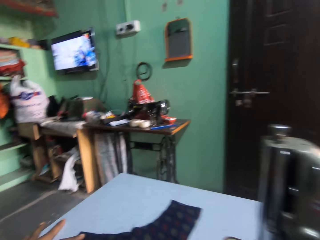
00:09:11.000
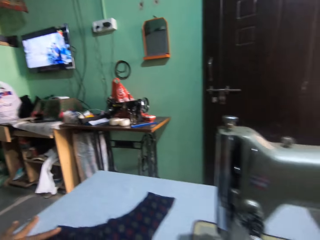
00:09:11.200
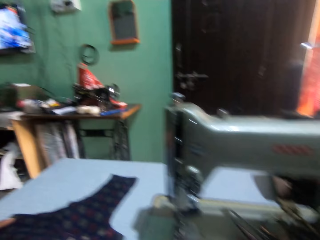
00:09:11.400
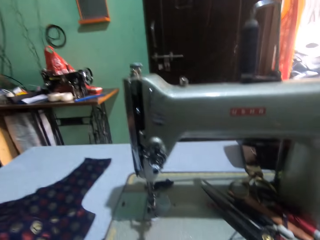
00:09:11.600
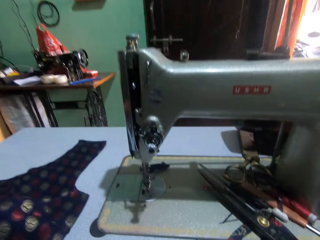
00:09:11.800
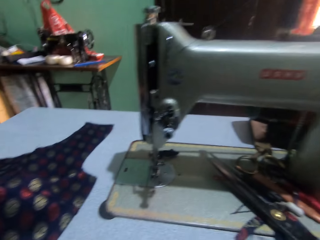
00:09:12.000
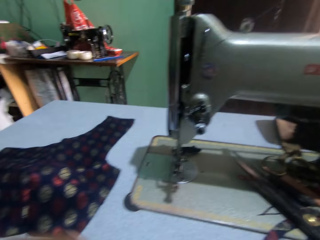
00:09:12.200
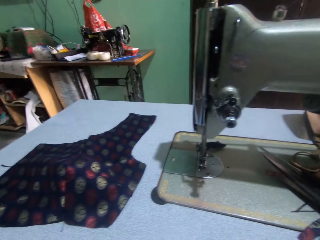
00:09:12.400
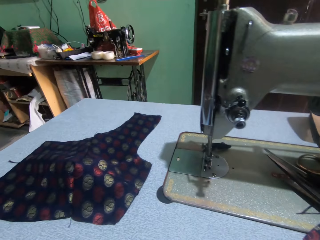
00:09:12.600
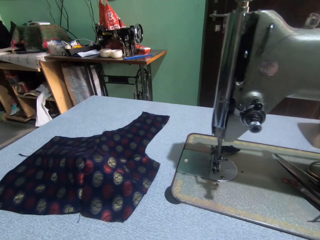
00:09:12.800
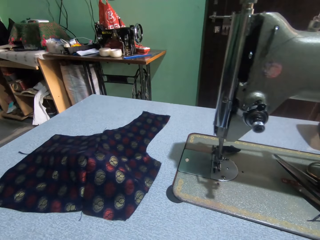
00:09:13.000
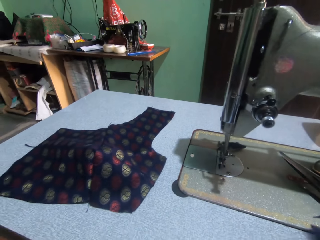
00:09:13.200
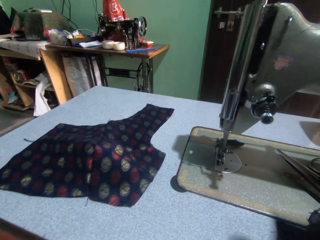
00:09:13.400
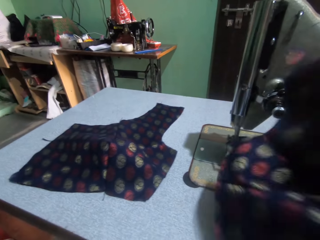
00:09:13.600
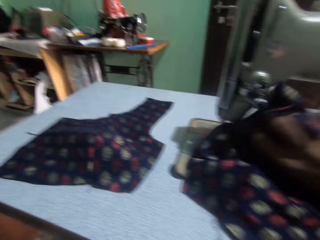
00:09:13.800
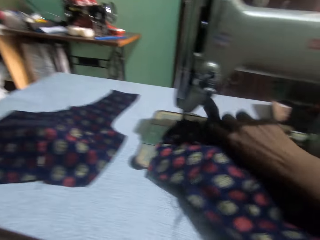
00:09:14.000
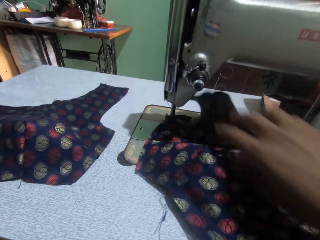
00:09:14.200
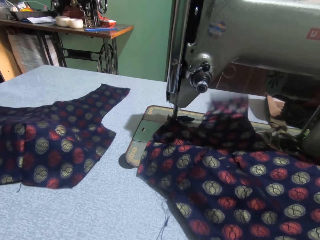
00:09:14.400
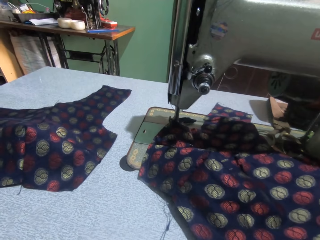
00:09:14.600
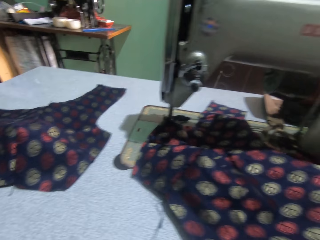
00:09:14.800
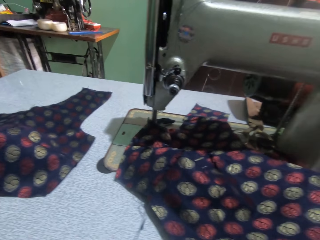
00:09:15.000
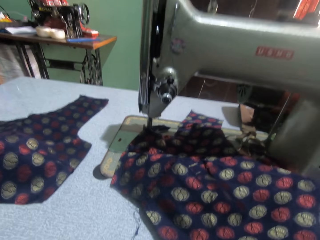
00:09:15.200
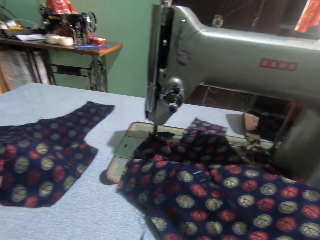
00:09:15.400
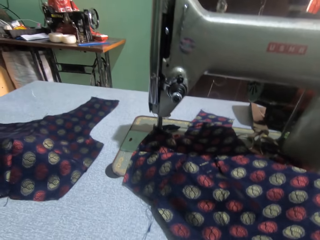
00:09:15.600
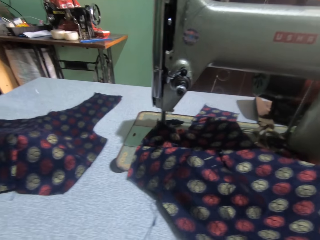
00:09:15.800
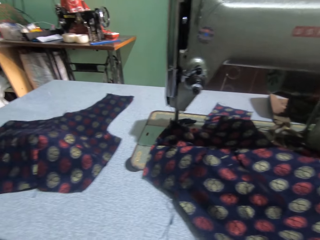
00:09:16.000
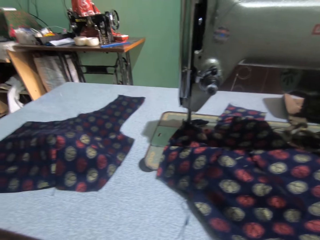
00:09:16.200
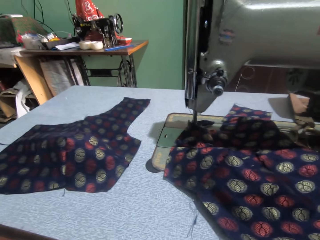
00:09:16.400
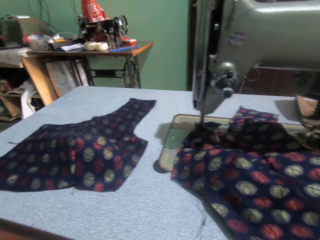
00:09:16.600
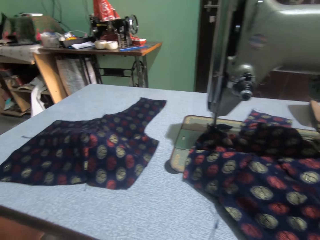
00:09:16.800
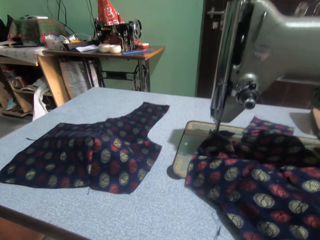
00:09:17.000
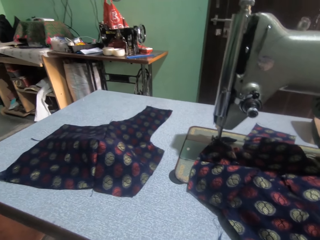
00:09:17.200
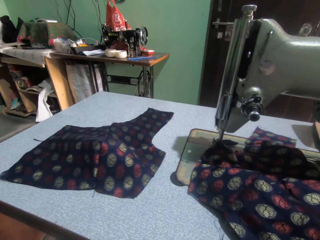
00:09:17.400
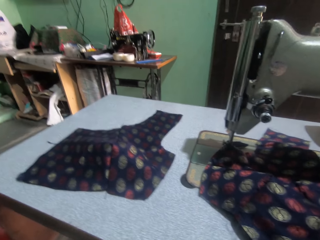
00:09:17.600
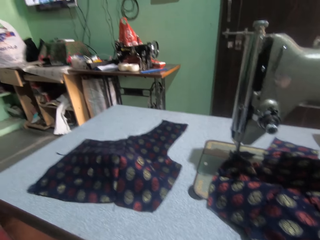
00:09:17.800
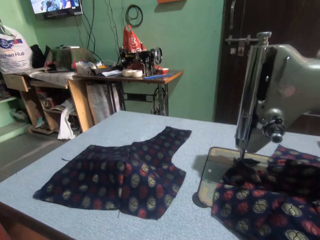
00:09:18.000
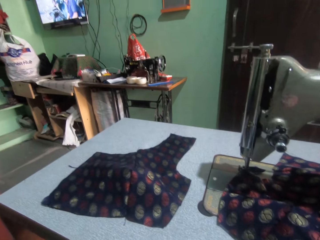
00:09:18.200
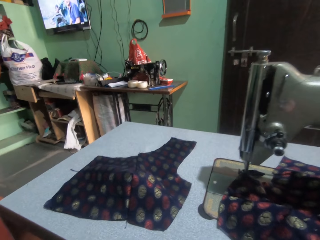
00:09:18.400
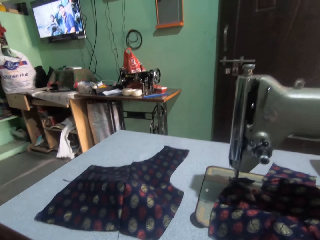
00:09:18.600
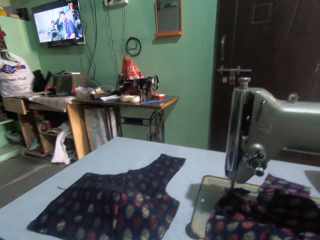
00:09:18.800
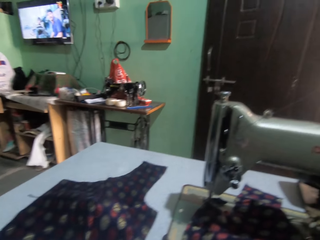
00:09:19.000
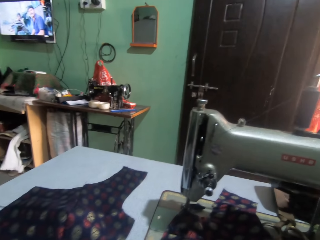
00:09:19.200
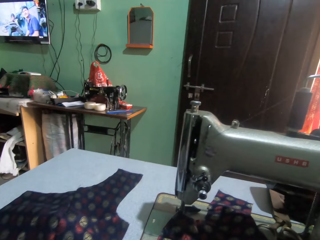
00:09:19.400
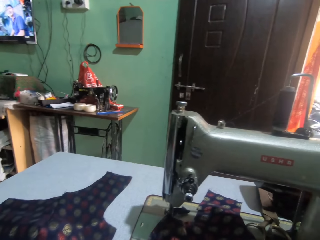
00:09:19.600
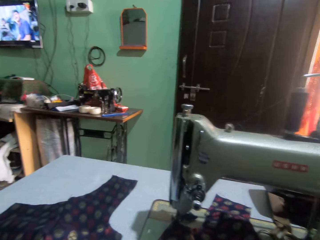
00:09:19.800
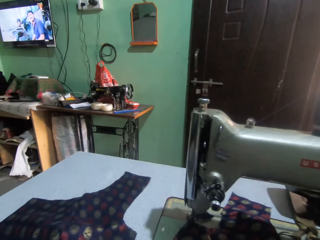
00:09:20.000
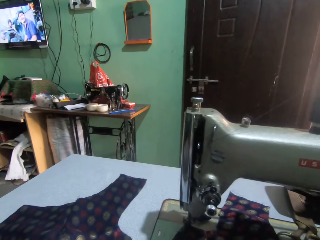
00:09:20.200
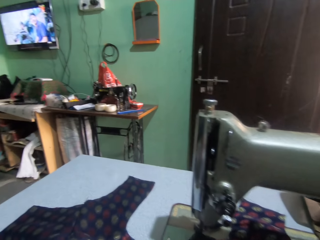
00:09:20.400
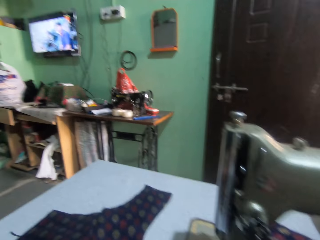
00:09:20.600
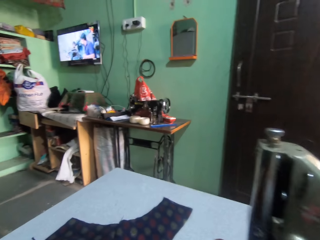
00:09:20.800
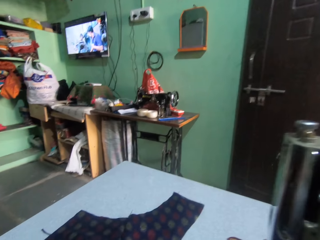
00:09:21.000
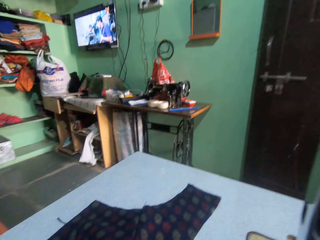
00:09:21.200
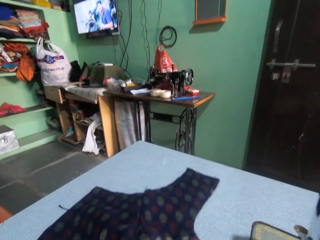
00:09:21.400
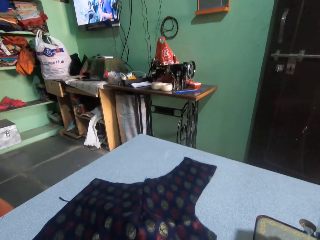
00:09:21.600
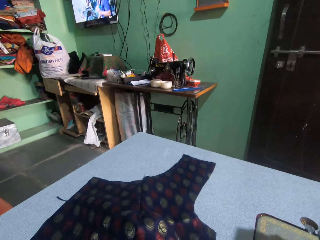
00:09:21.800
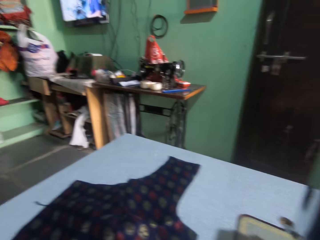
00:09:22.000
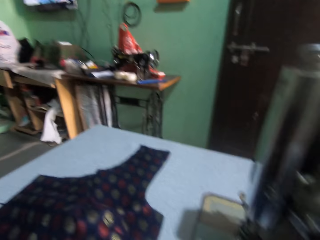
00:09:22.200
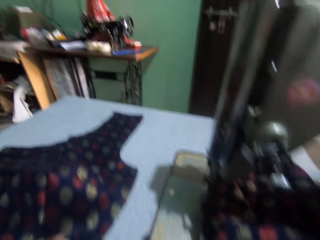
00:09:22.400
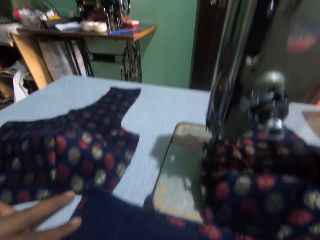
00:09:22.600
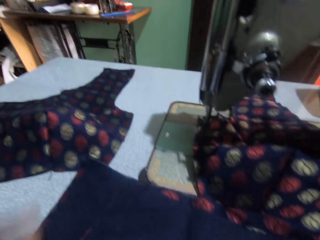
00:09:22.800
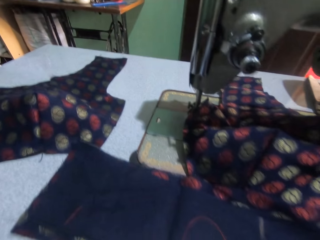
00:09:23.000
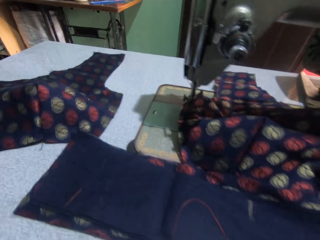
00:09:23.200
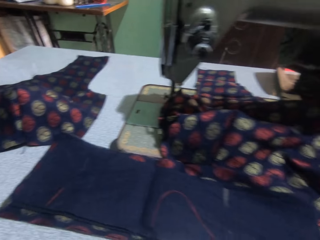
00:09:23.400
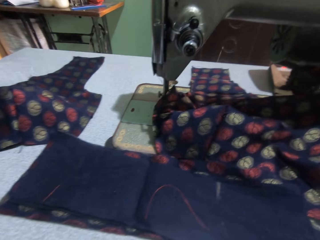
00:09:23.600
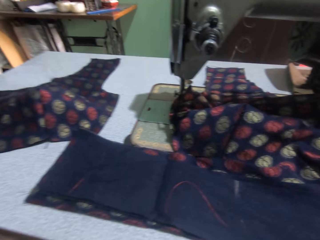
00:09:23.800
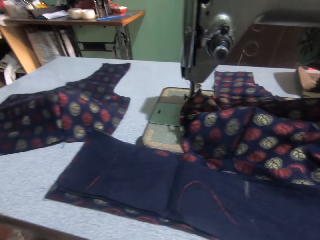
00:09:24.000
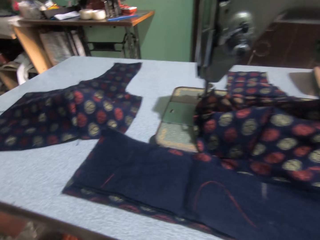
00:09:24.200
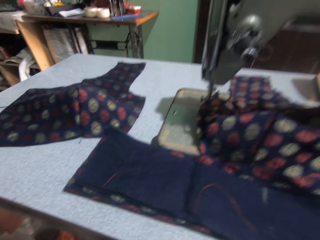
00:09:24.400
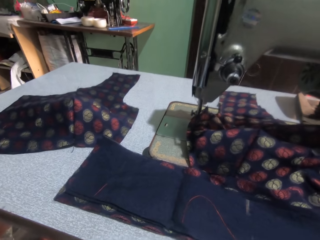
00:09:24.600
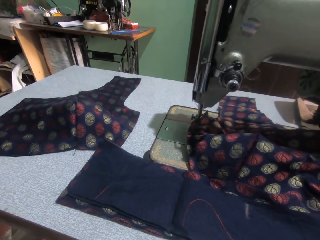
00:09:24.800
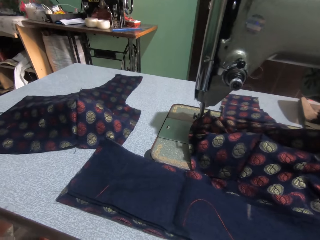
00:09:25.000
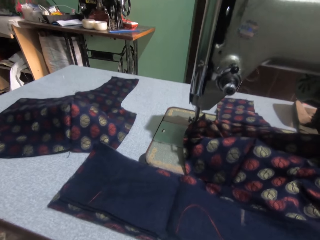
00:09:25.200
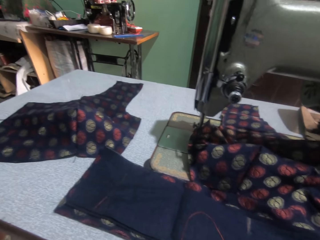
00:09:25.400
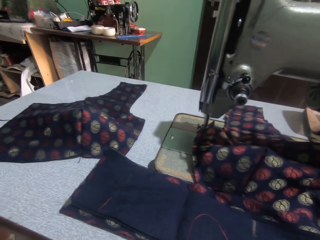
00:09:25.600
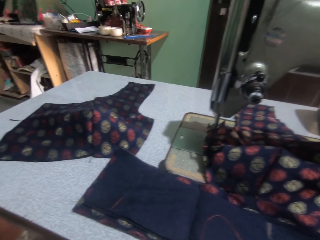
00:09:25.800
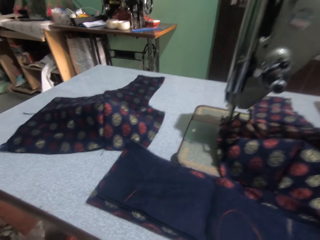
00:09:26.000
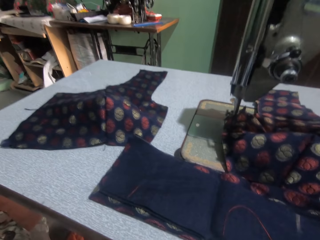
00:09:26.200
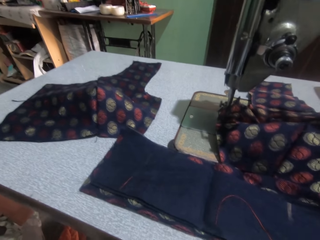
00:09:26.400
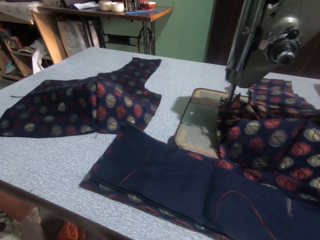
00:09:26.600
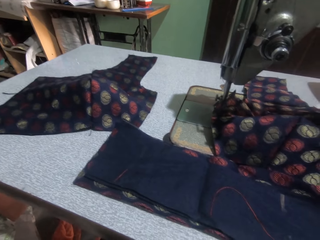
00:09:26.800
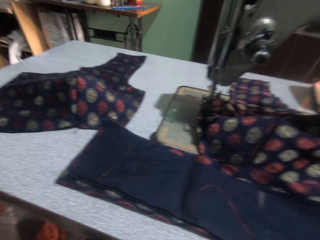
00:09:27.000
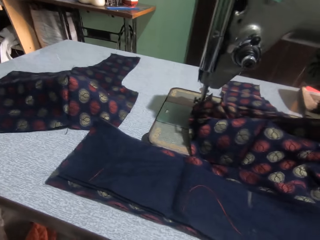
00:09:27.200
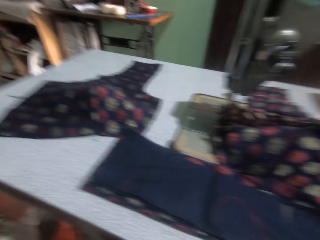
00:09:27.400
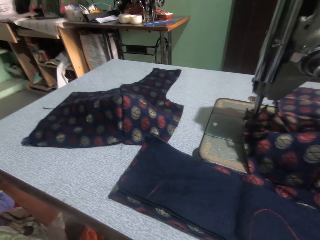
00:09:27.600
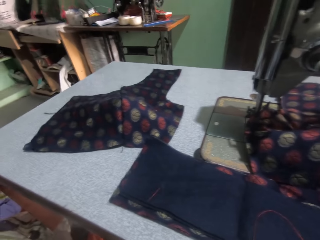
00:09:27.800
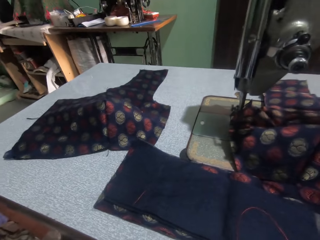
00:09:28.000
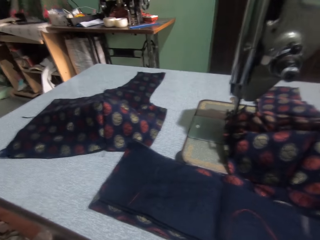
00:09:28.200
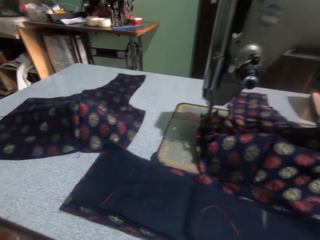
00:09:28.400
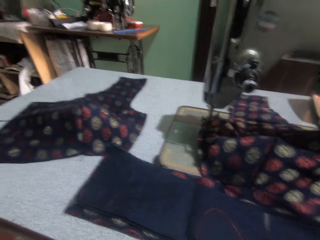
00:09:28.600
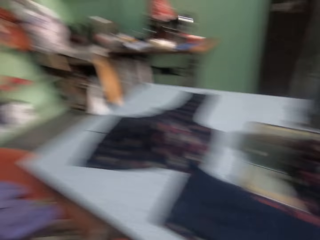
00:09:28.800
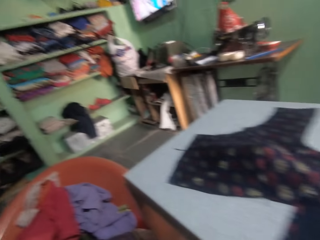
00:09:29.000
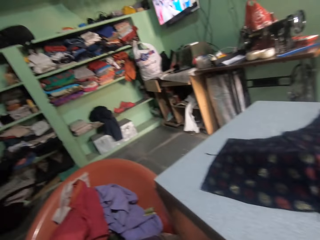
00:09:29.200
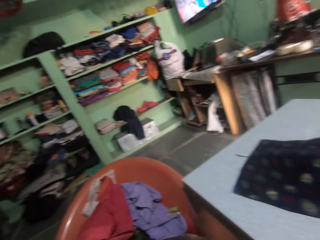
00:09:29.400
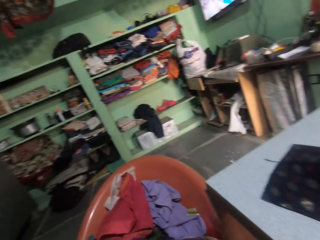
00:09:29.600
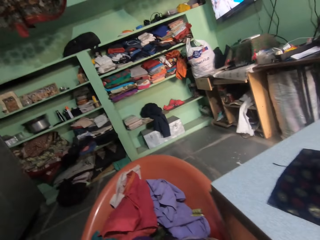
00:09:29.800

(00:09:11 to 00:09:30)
The camera wearer looks around the table. They put the cloth on the sewing machine. They look around the sewing table. They look around.

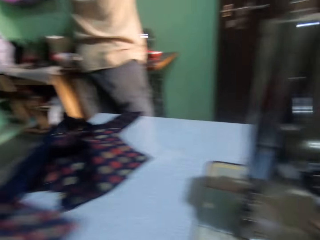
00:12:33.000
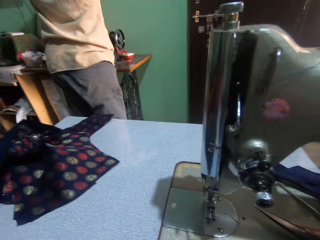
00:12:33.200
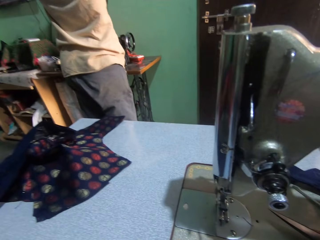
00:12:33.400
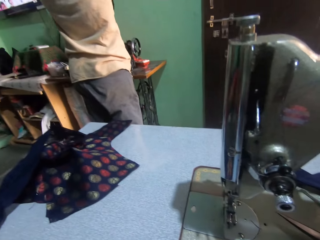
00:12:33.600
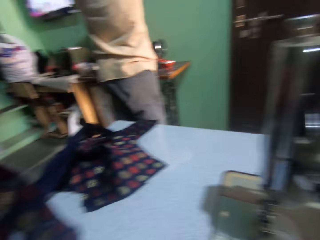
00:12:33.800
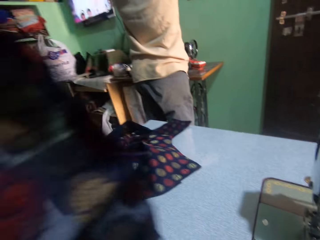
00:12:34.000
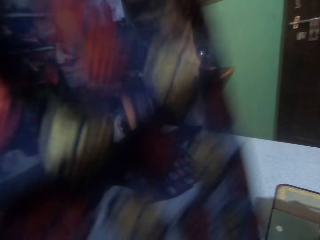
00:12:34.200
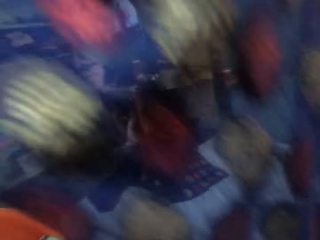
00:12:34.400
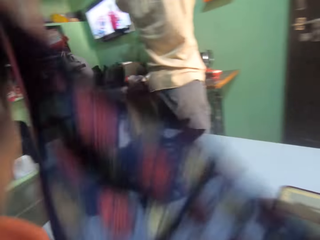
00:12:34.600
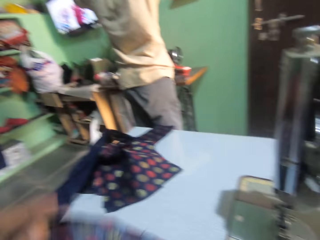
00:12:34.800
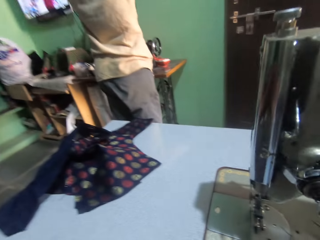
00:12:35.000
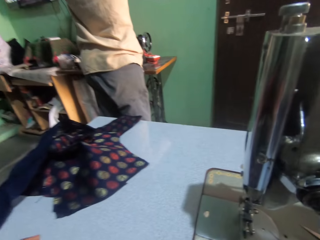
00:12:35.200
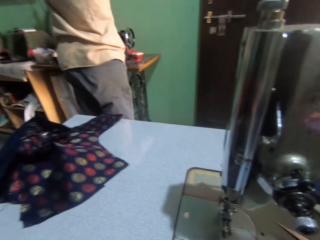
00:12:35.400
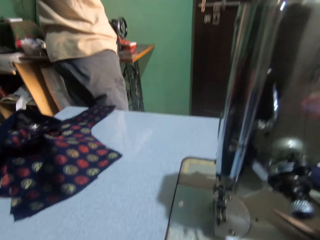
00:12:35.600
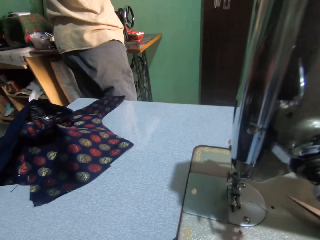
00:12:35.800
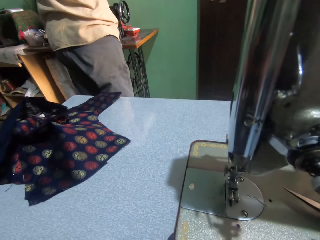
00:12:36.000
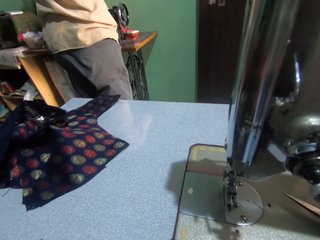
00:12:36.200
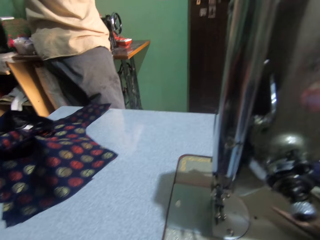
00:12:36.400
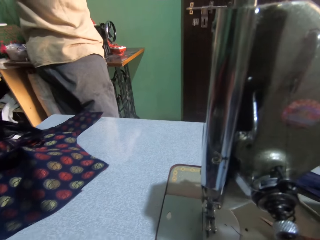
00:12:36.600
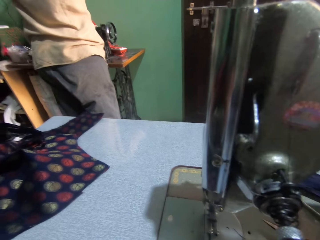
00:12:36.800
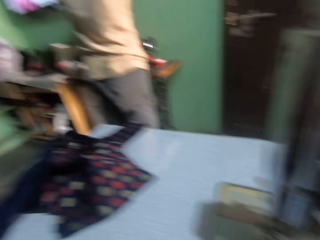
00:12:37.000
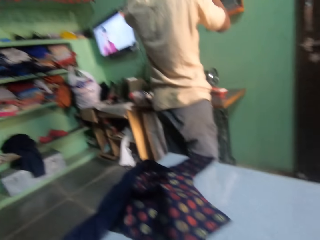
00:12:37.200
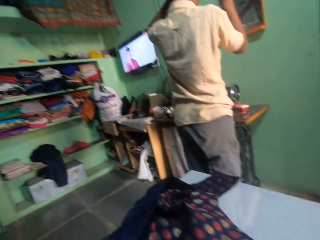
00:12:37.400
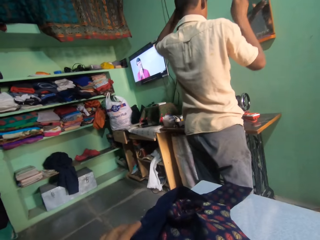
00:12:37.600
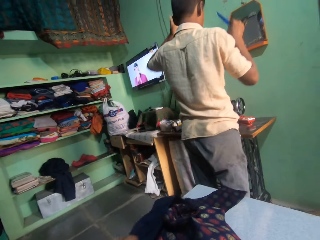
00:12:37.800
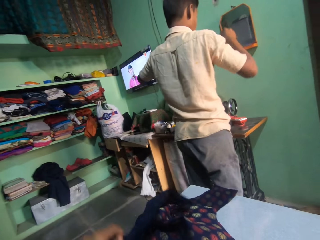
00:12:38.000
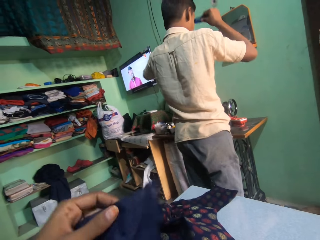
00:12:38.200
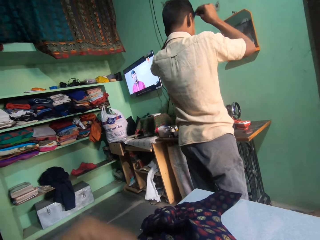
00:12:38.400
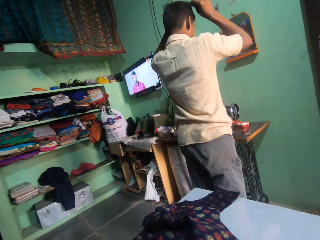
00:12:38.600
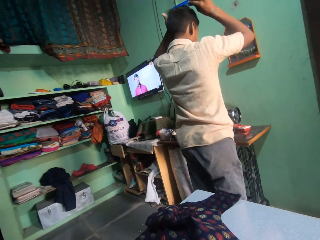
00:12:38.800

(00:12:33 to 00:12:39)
The camera wearer arranges fabric on the table. They look around the sewing table.
